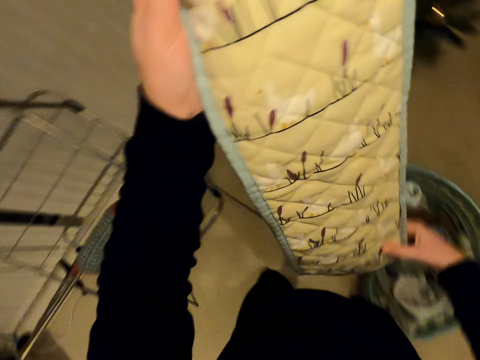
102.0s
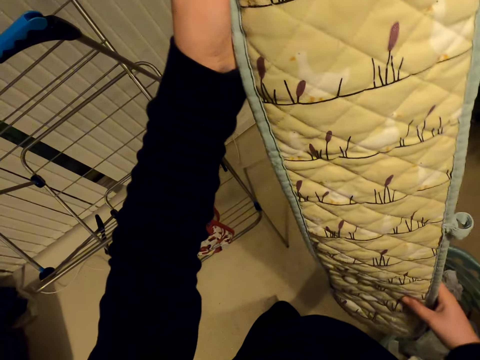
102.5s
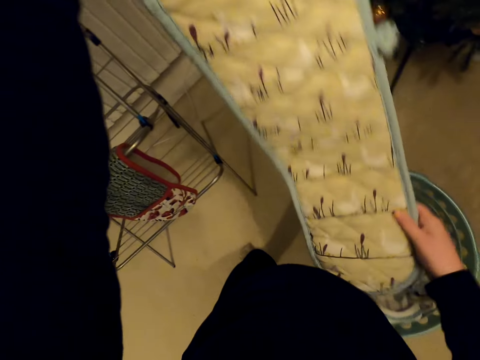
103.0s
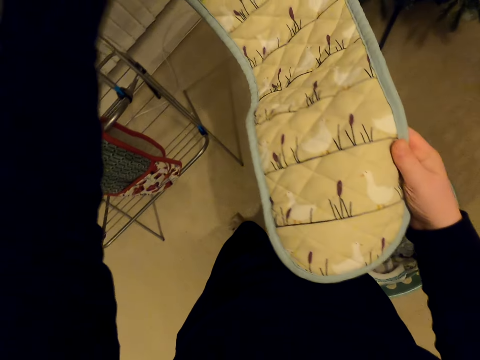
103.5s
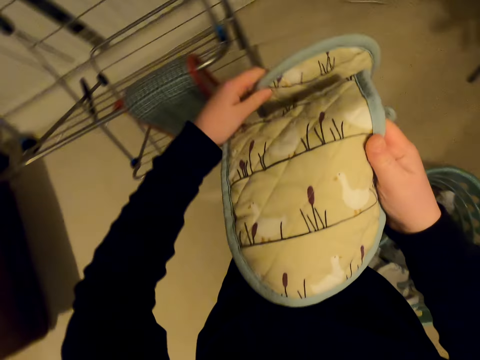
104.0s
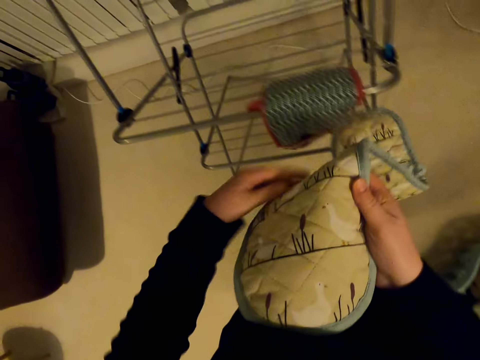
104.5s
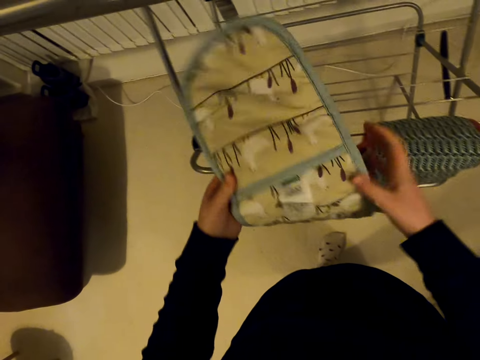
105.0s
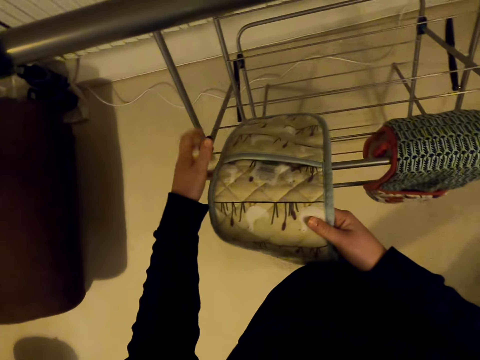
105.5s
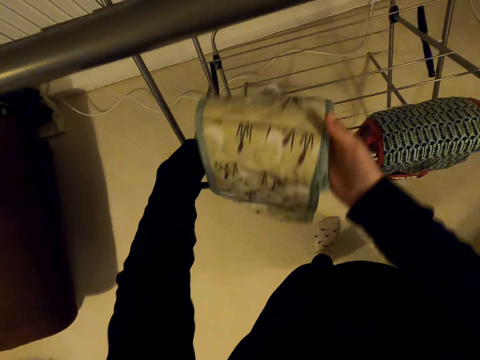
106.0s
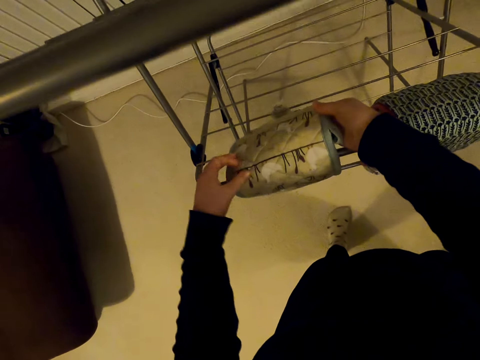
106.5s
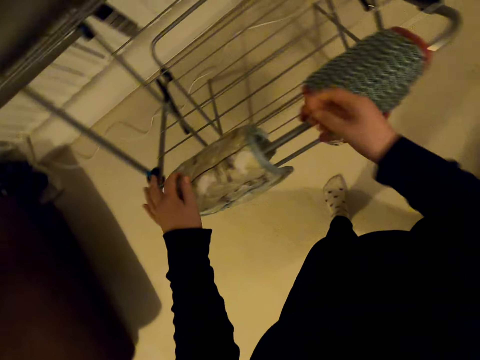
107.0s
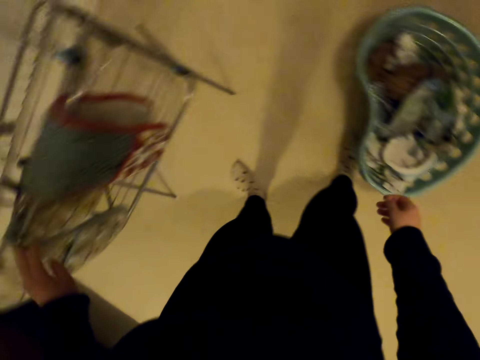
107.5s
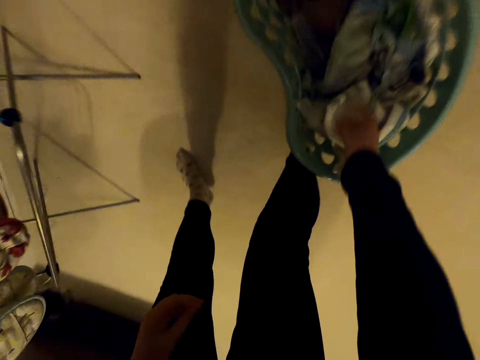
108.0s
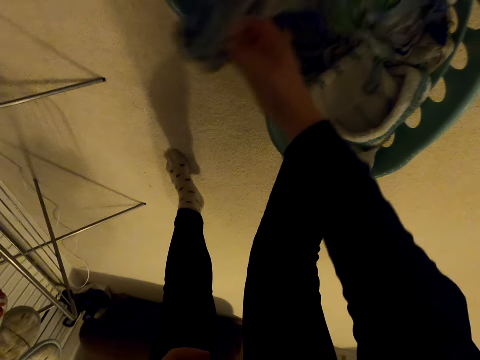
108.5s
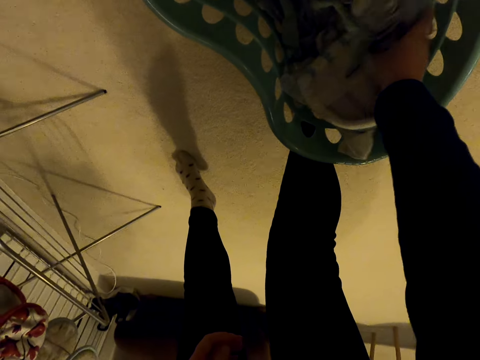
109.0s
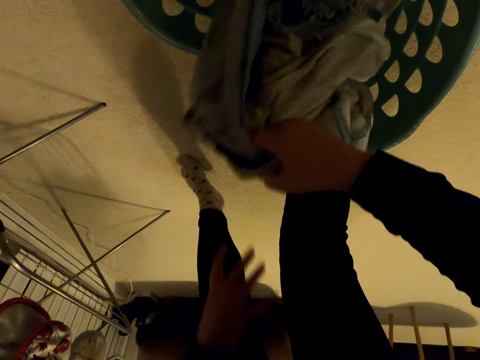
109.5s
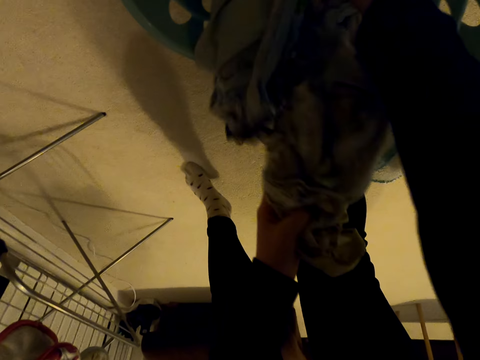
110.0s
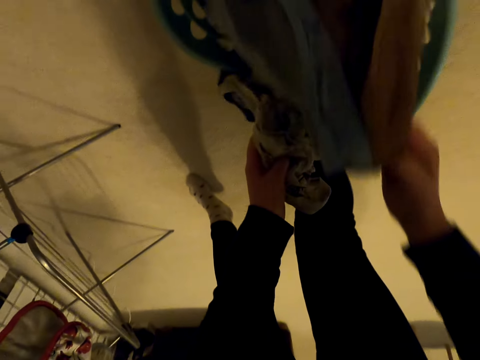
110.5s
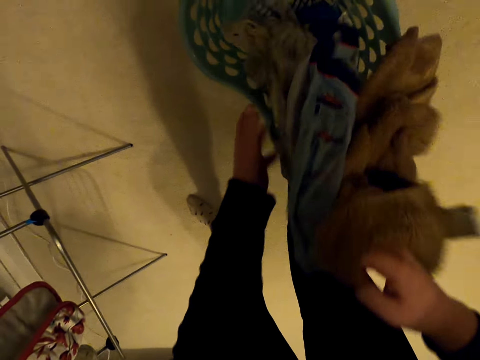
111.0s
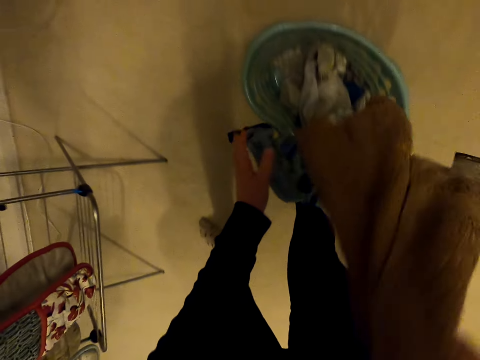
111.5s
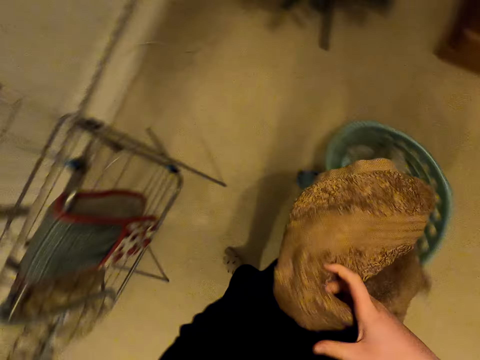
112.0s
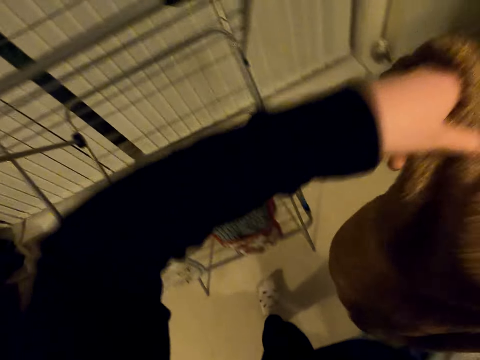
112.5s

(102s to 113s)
The camera wearer looks at the cloth. They hang the cloth on the cloth dryer. They touch clothes in the laundry basket. They move the clothes in the basket. They take clothes in the laundry basket. They hang the cloth on the cloth dryer.

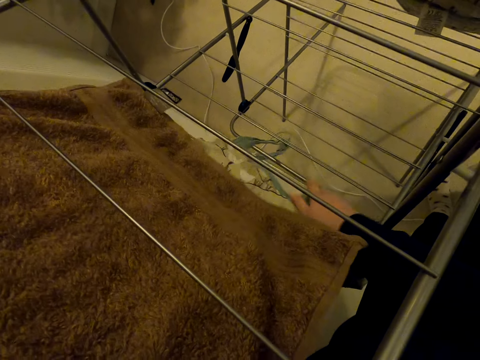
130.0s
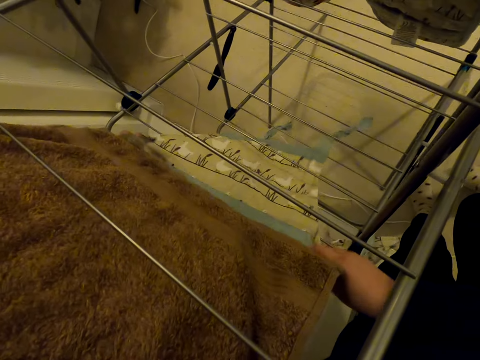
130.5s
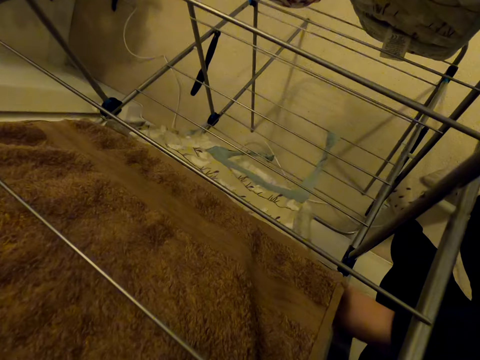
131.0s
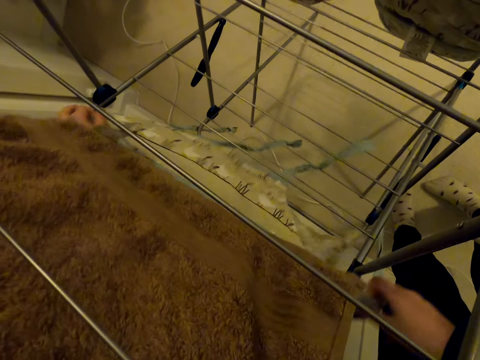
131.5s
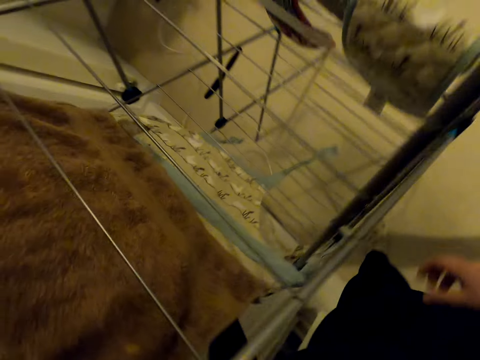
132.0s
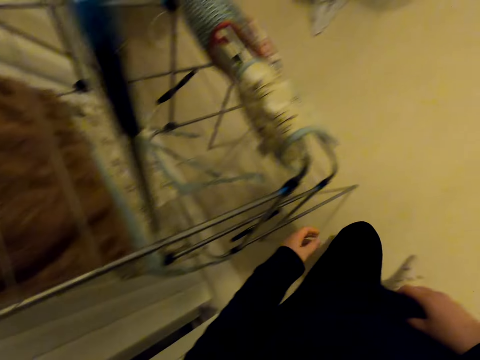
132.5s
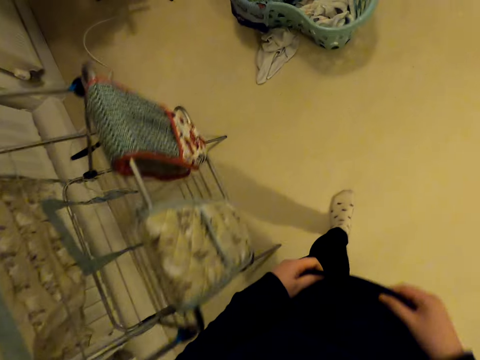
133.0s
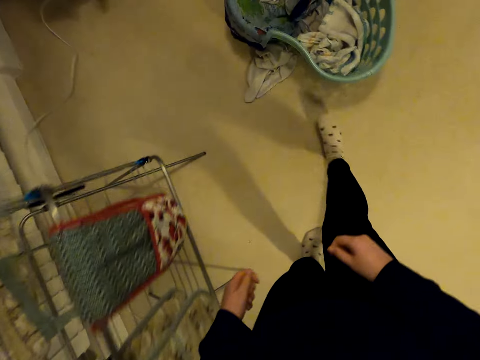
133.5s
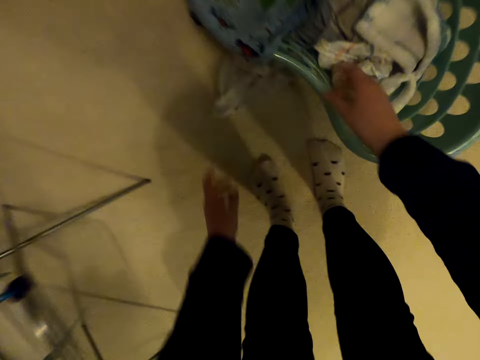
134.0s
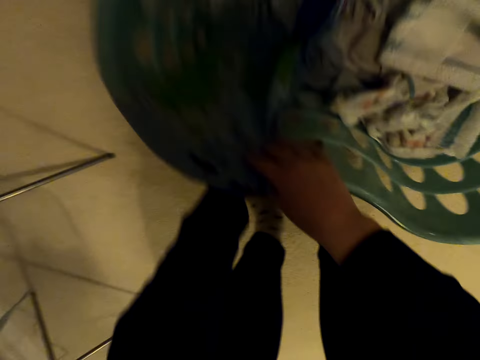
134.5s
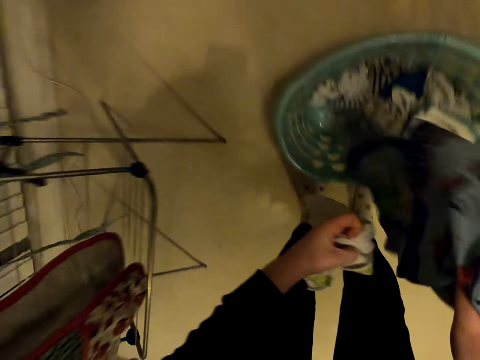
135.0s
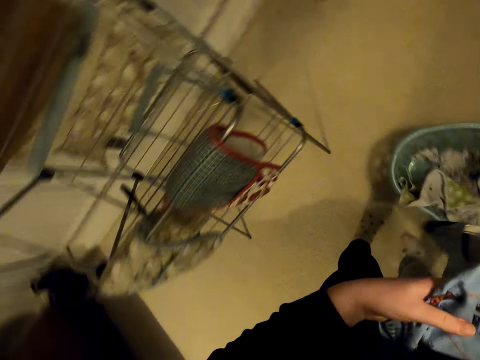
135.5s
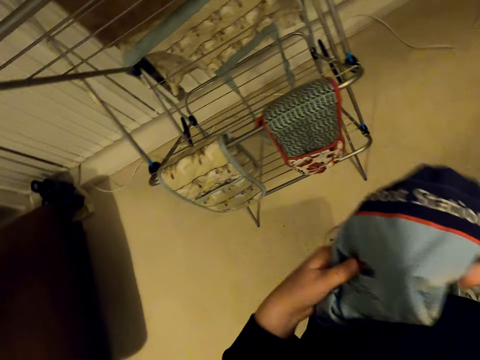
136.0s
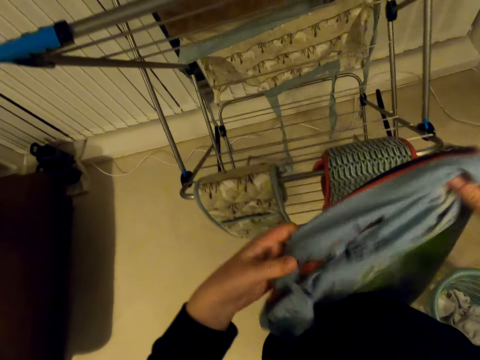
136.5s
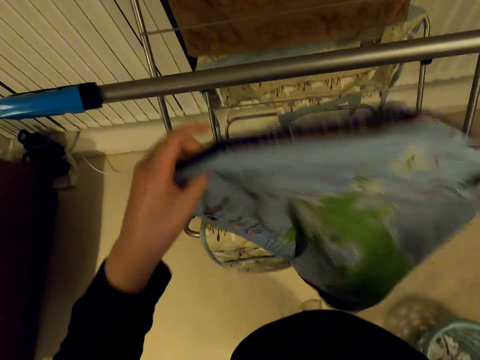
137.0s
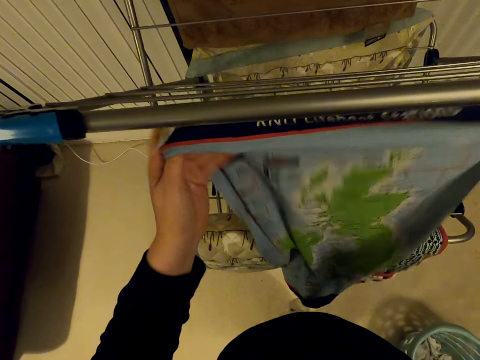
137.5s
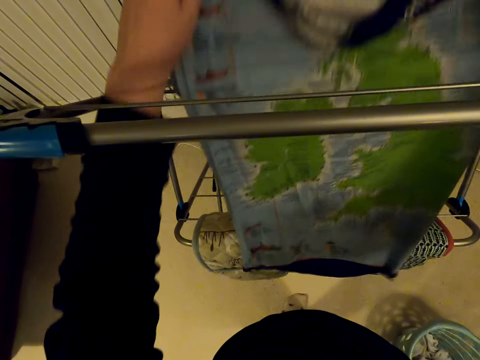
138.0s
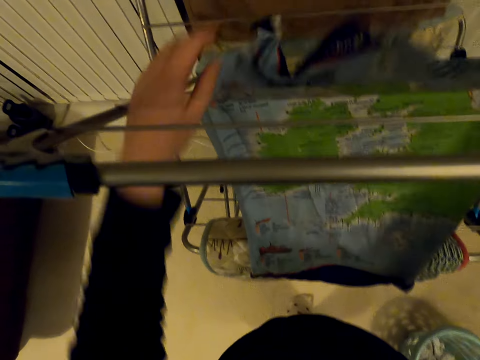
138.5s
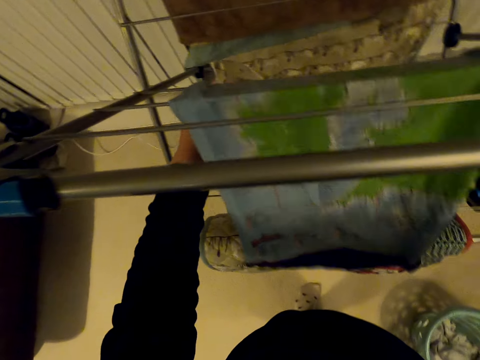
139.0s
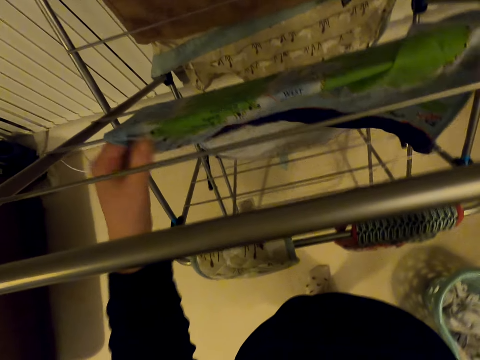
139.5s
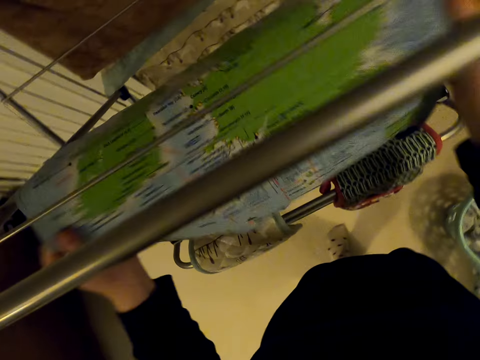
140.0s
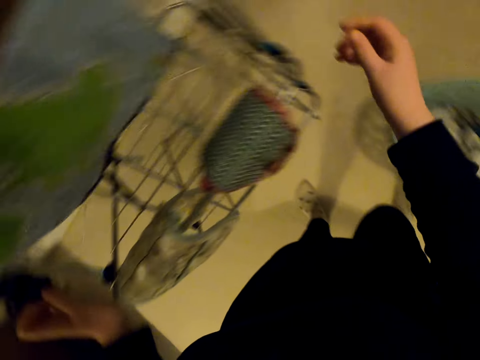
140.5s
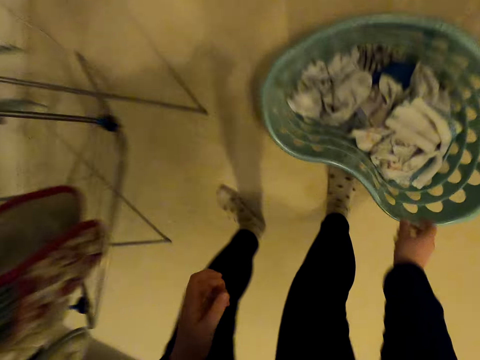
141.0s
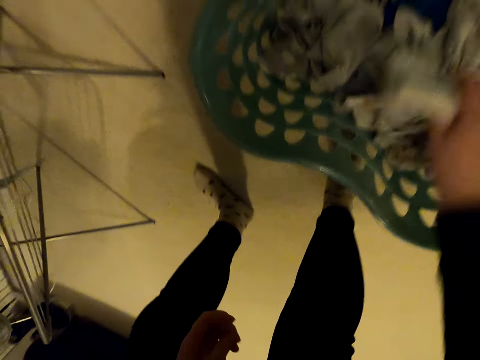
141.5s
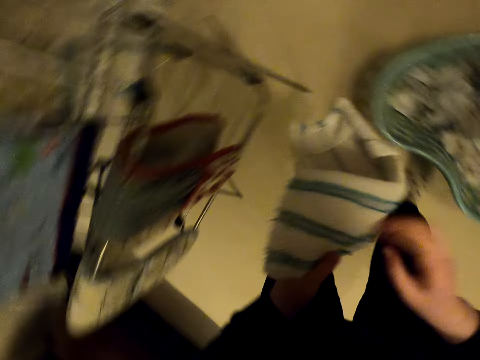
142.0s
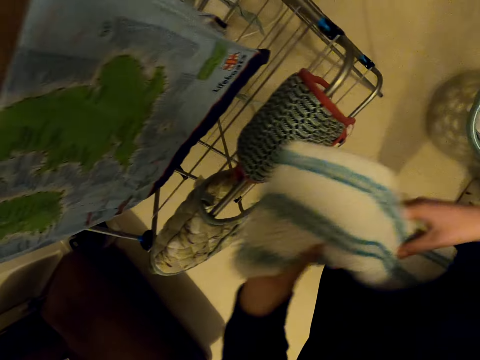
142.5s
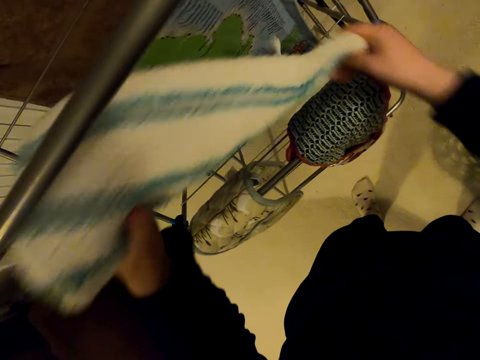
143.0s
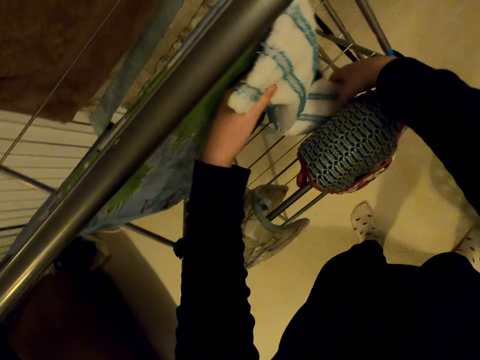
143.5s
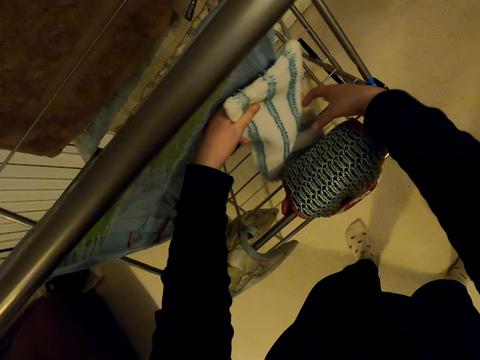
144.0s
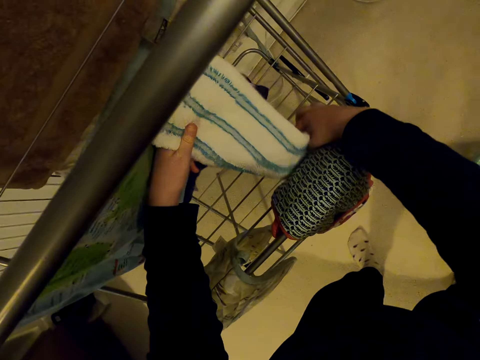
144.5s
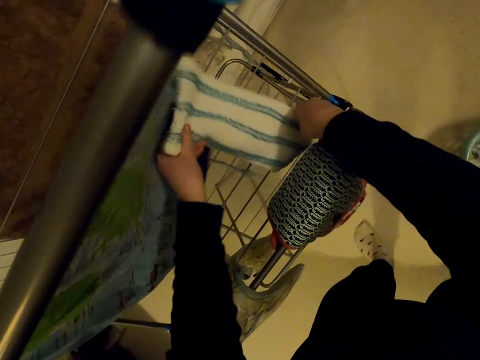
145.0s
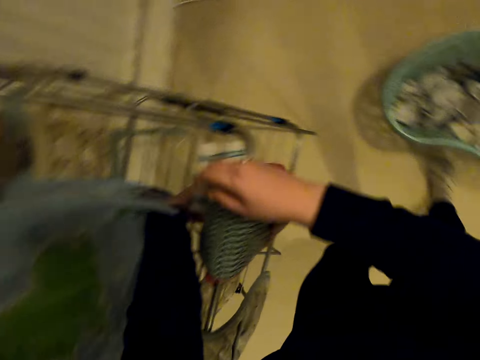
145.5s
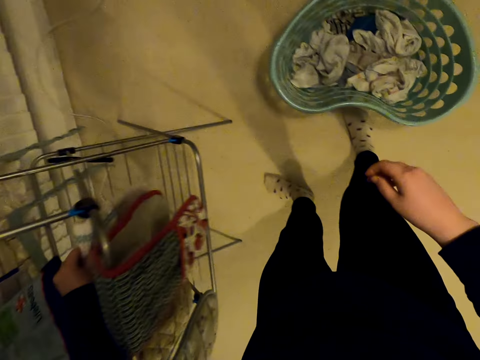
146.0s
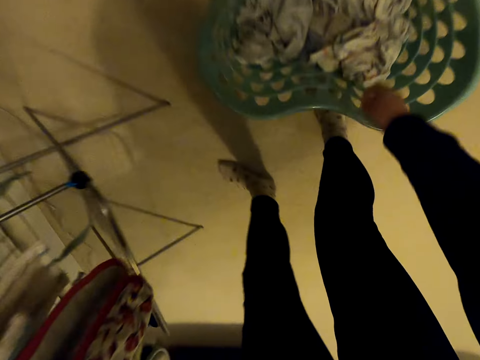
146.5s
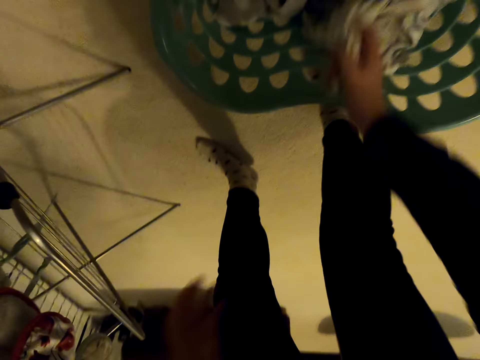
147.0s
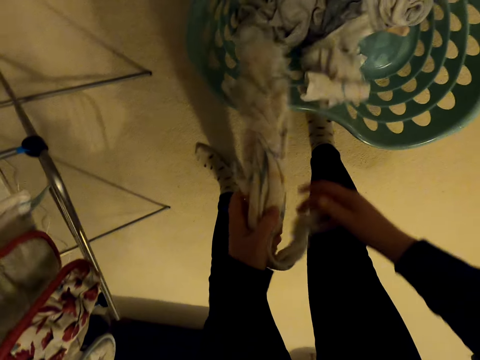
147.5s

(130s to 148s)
The camera wearer walks towards the laundry basket. They move around. They take clothes in the laundry basket. They put down a cloth. They unfold the cloth. They hang the cloth on the cloth dryer. They take clothes in the laundry basket. They hang the cloth on the cloth dryer. They take clothes in the laundry basket.
